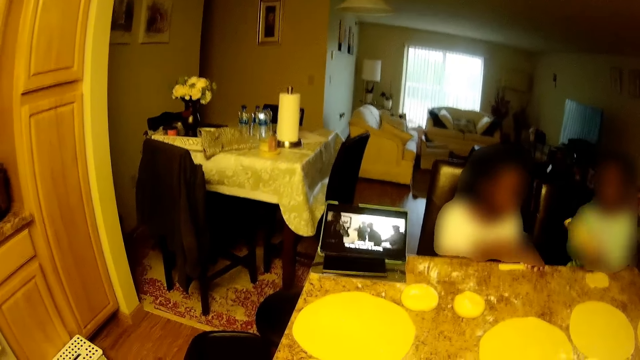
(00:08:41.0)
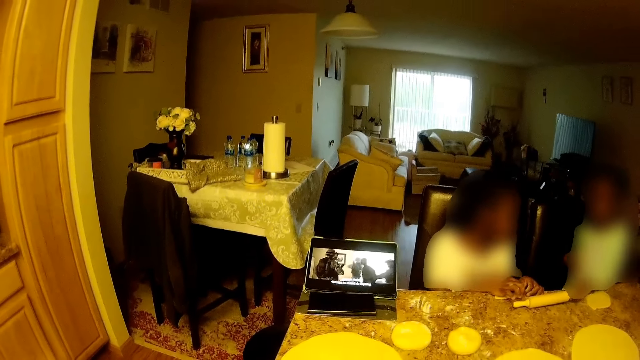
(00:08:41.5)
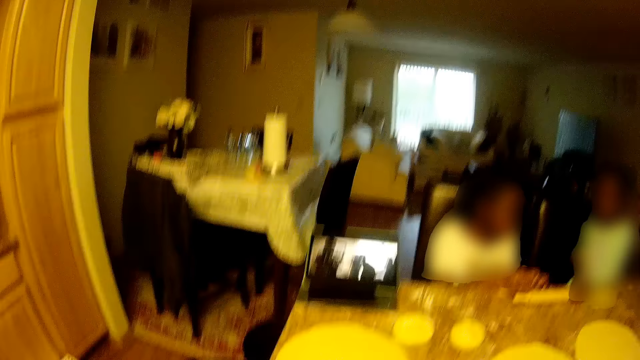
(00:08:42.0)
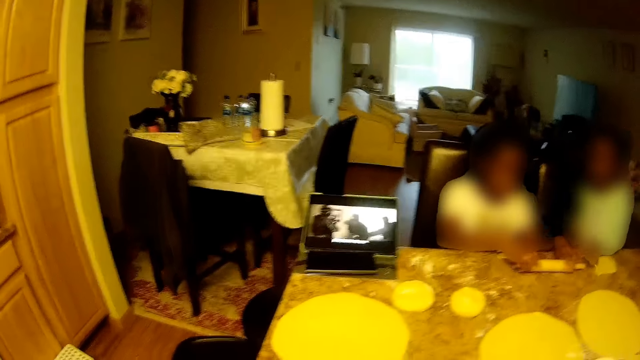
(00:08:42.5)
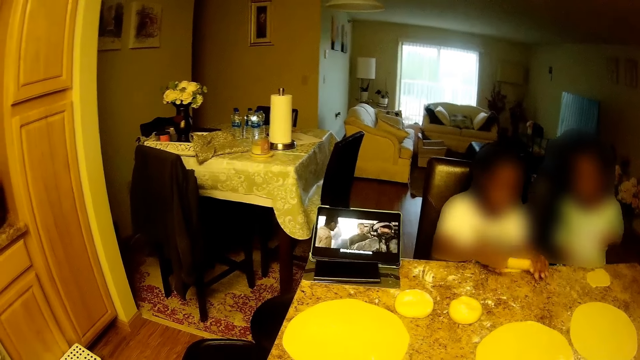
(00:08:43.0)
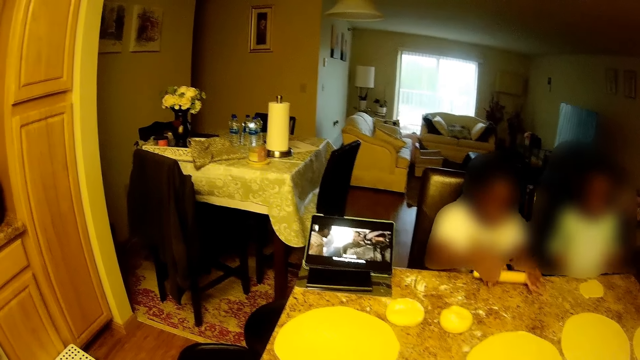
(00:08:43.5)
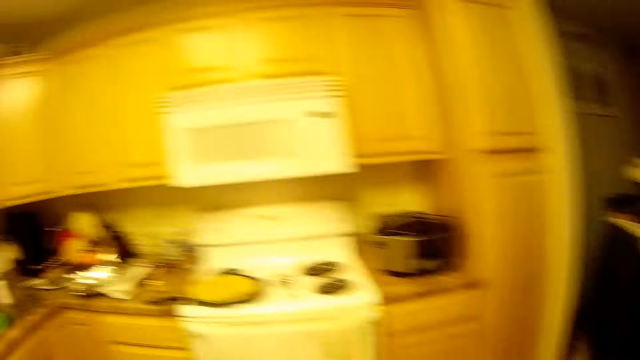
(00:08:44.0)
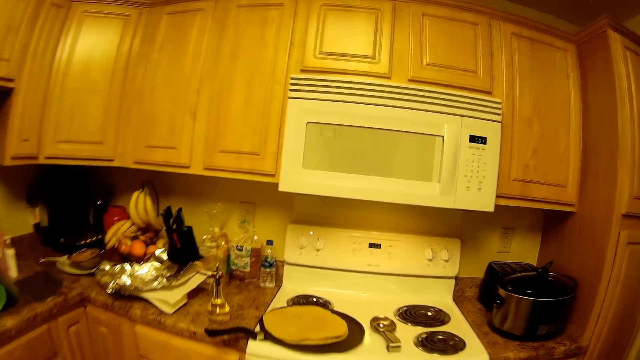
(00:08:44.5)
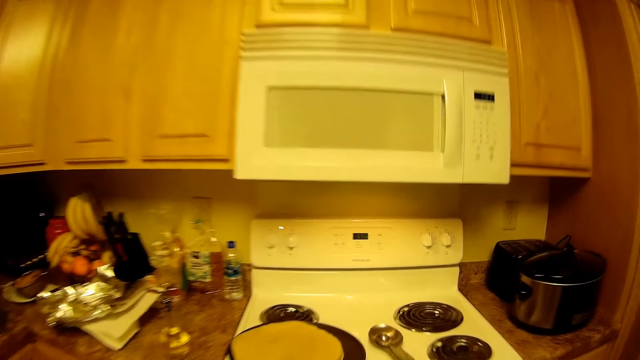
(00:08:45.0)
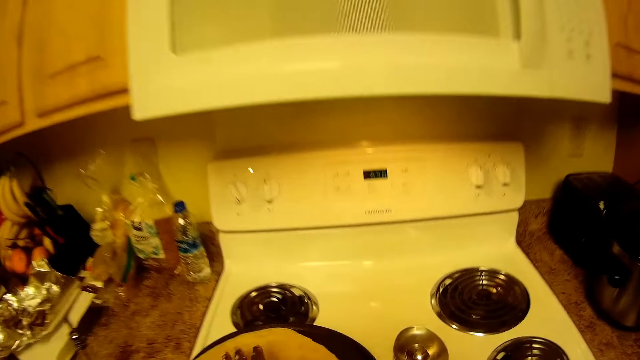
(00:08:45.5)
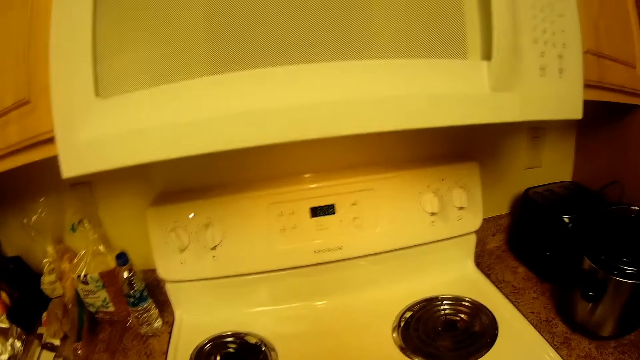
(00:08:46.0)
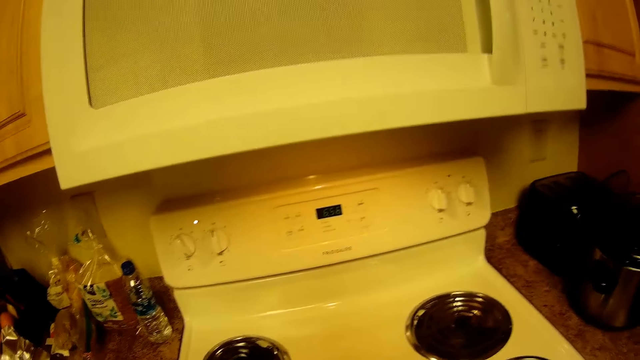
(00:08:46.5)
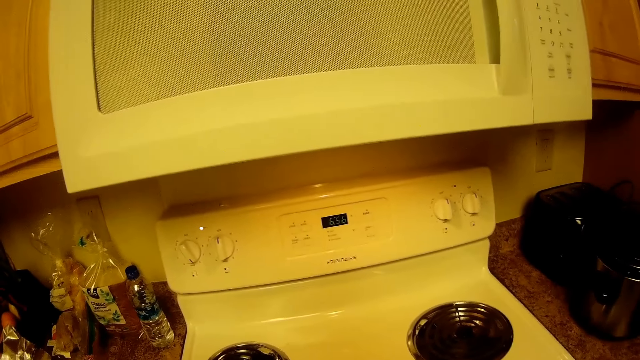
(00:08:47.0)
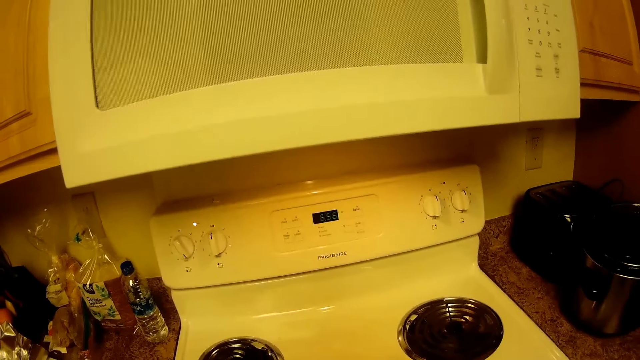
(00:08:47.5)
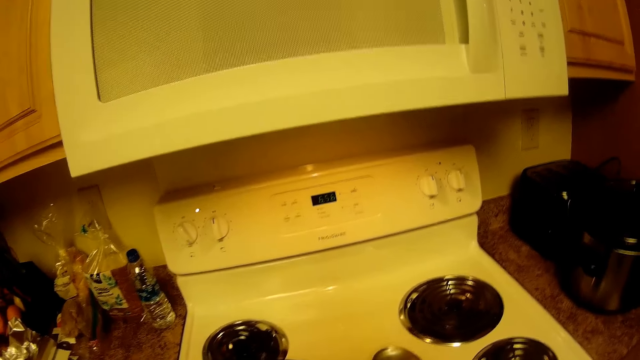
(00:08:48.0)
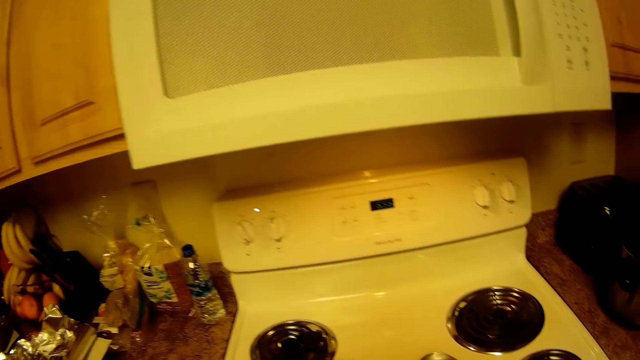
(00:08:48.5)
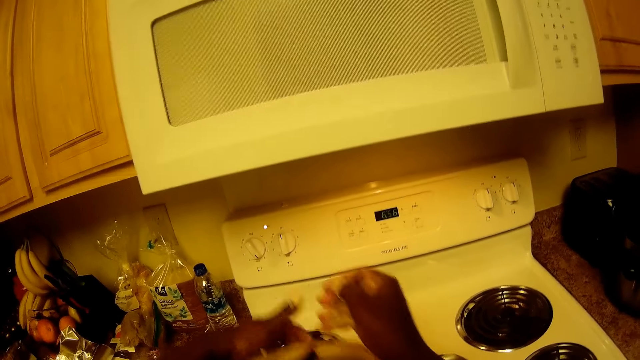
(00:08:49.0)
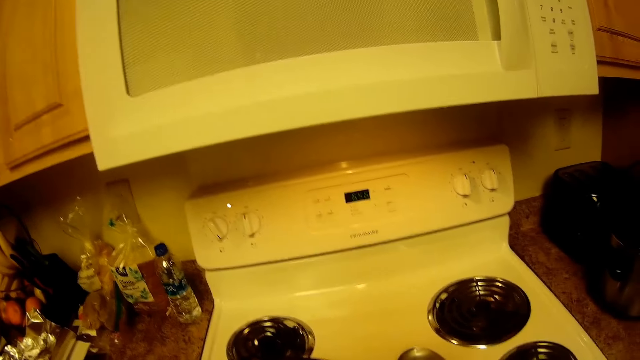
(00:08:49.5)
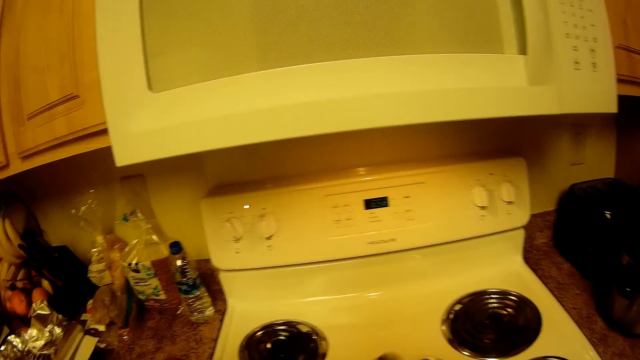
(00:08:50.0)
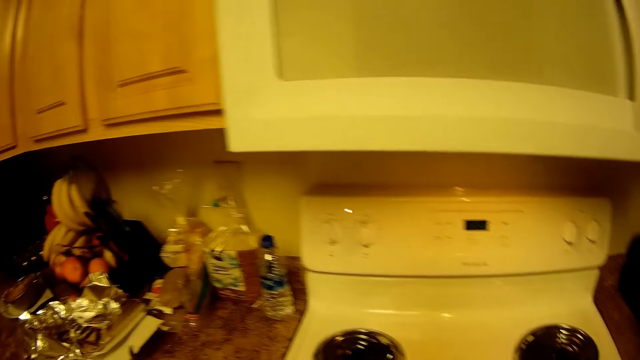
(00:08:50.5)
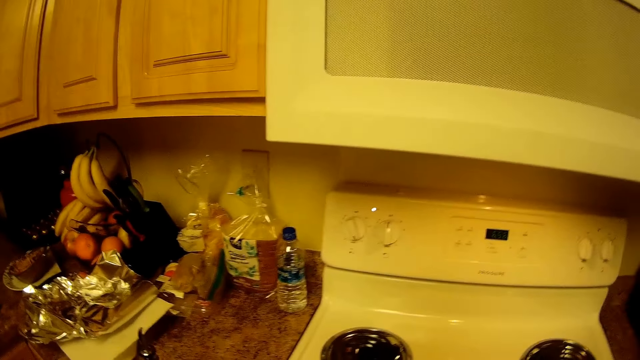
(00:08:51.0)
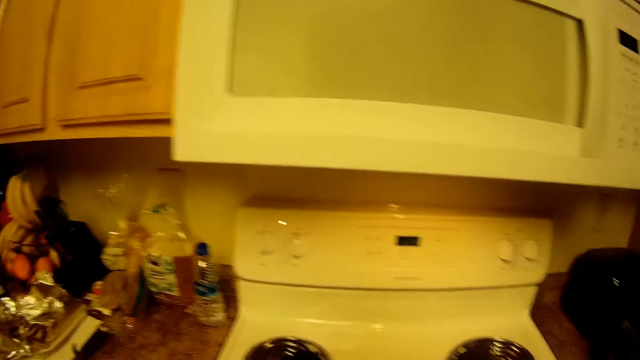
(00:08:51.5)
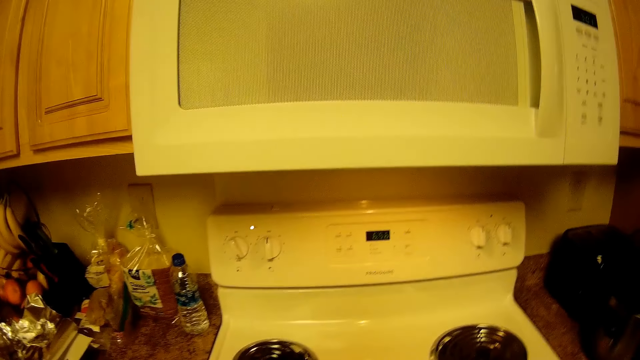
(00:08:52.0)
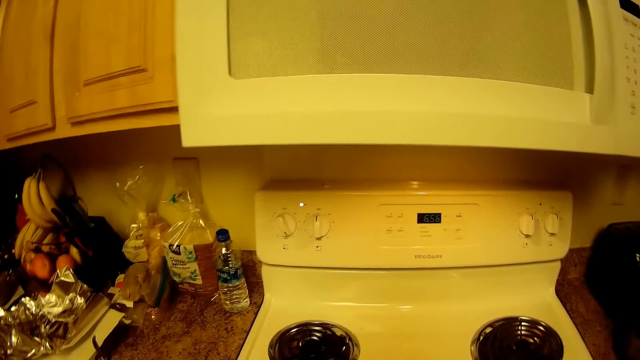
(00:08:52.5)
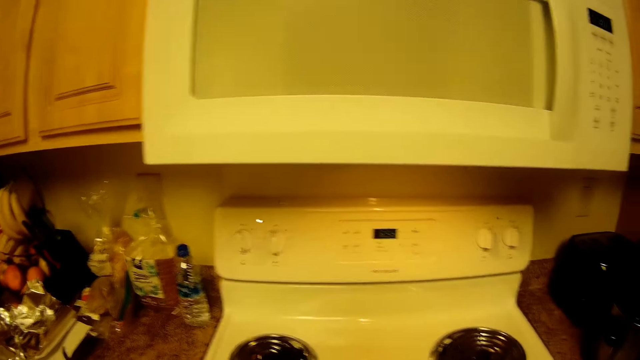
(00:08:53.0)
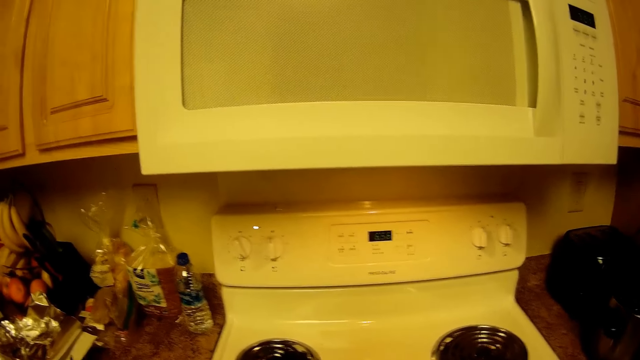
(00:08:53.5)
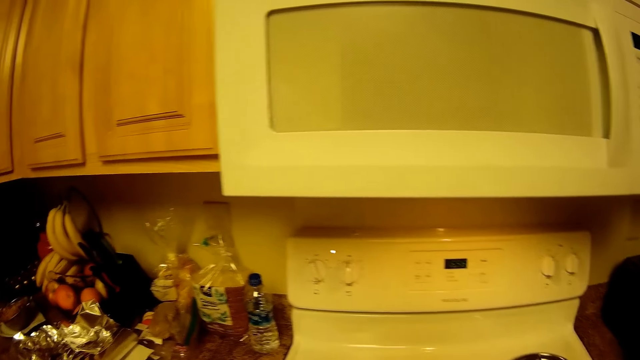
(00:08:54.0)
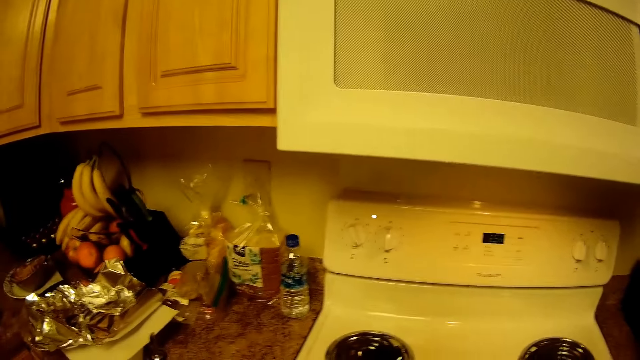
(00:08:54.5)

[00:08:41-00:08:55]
The girl passes the rolling pin to another girl with her left hand. The other girl holds the rolling pin with both hands. The camera wearer turns around. They walk in the kitchen. They move towards the gas burner. They cook a tortilla. They lift up the tortilla. They look around.

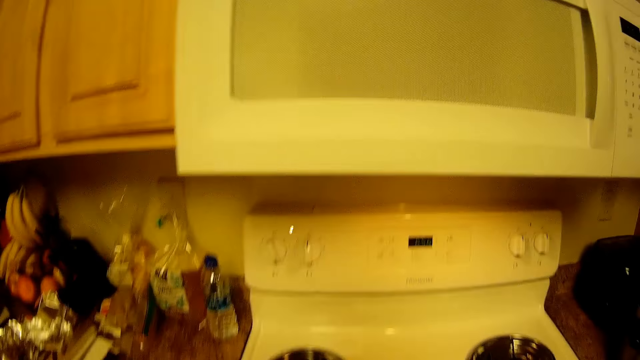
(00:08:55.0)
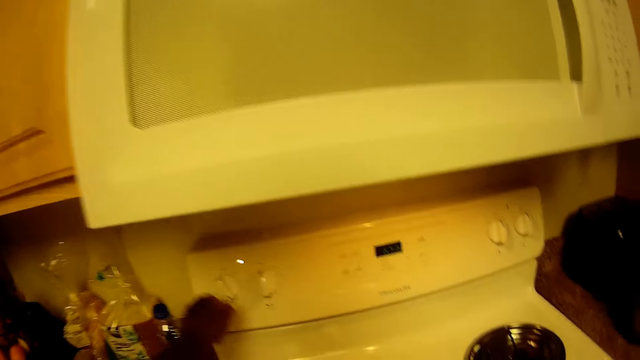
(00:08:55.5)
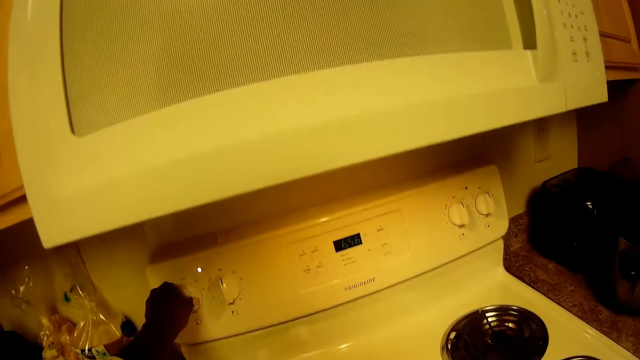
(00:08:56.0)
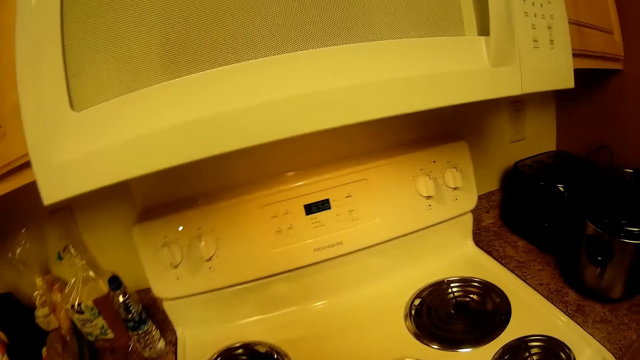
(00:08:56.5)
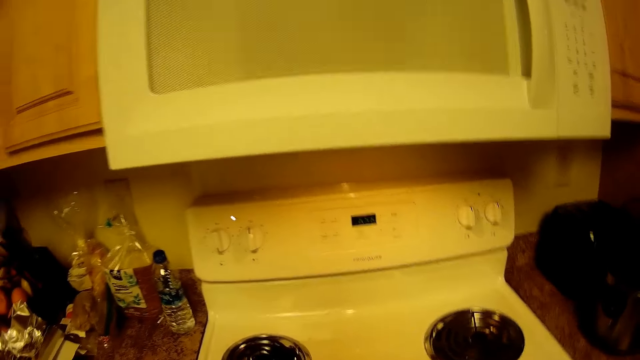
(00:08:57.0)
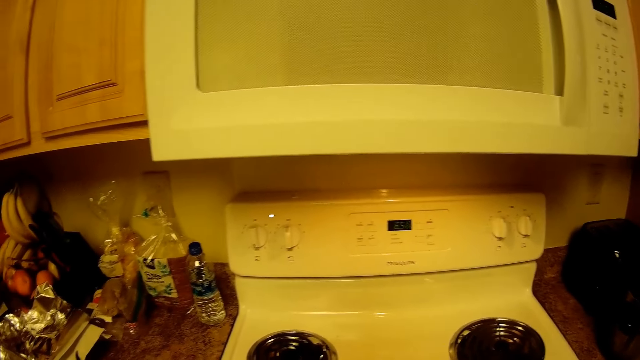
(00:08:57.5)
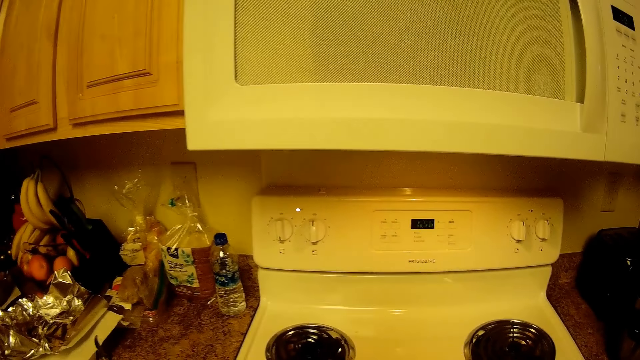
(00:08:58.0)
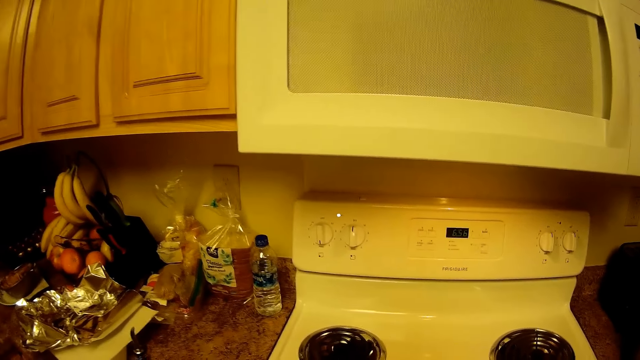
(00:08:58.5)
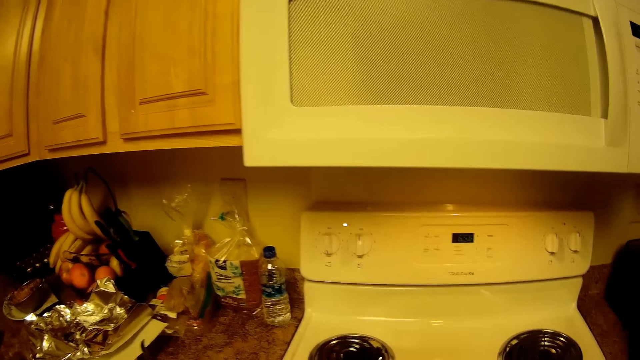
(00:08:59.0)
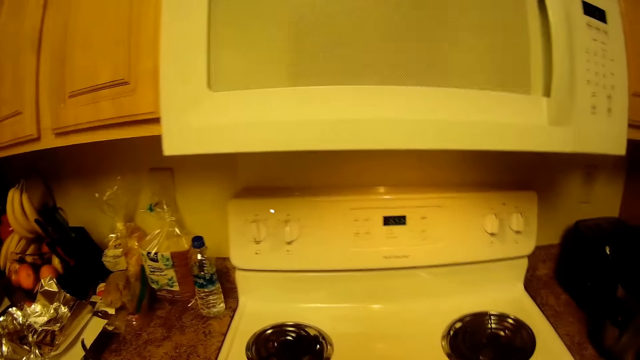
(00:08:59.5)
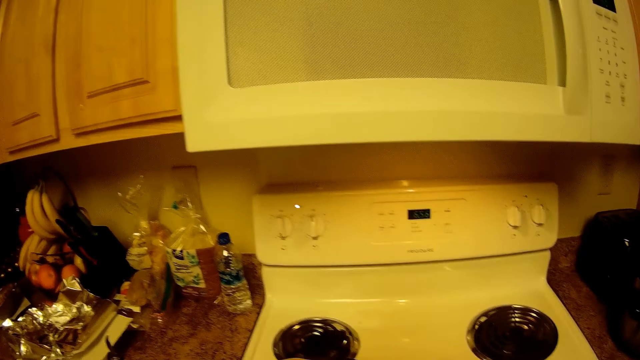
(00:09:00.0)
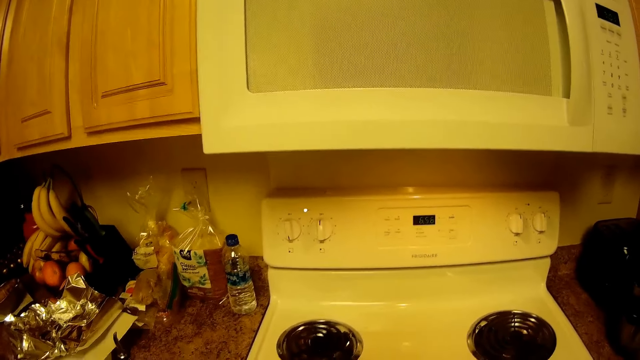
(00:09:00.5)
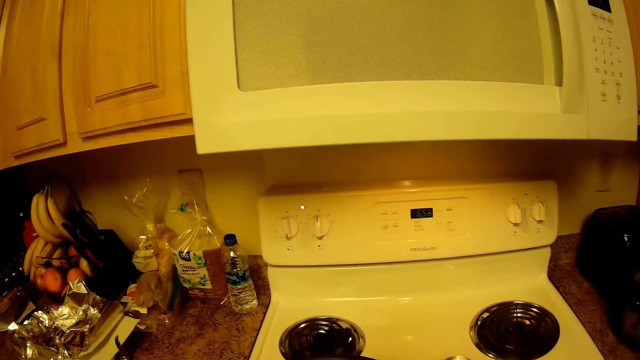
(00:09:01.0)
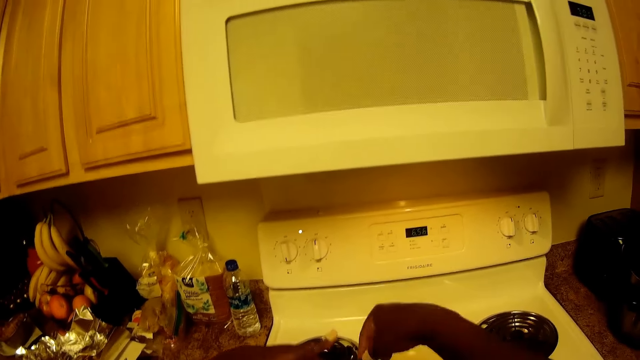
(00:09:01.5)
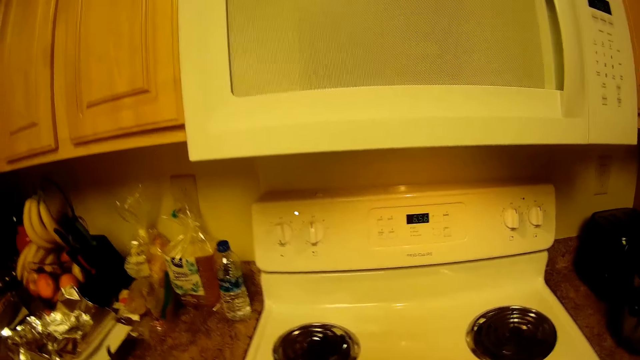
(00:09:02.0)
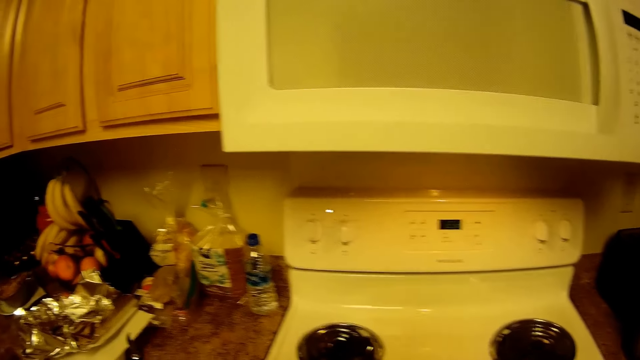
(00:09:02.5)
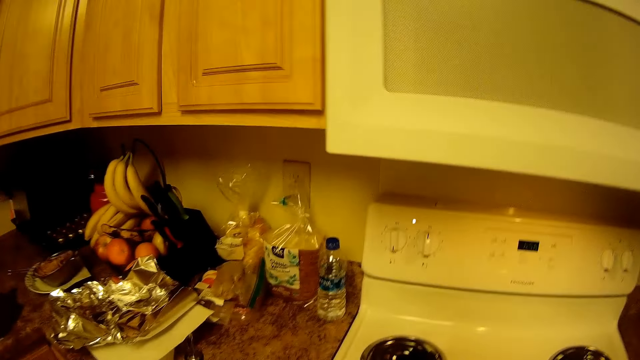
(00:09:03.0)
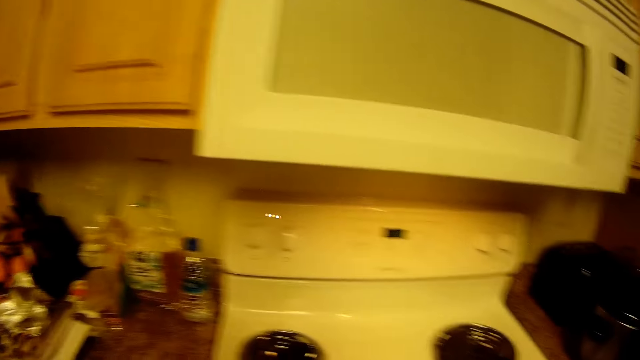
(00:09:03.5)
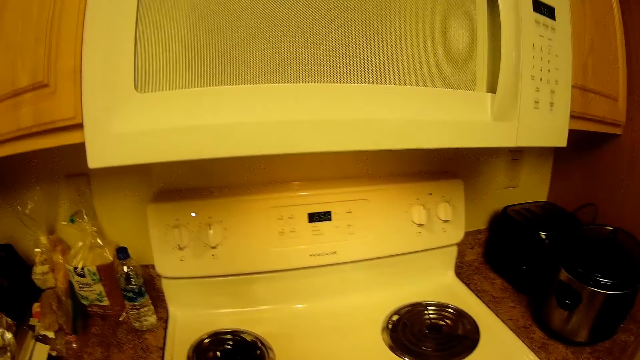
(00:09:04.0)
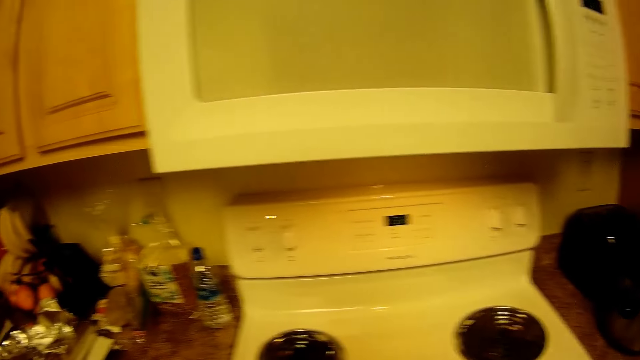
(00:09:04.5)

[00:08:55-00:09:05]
The camera wearer reduces the heat of the gas burner. They turn on the cooker. They lift up the tortilla. They look around.
